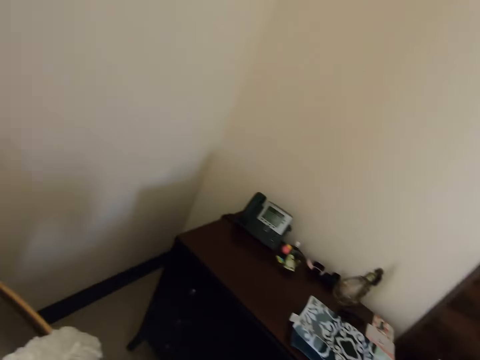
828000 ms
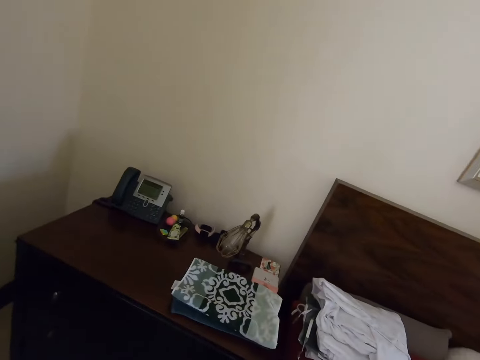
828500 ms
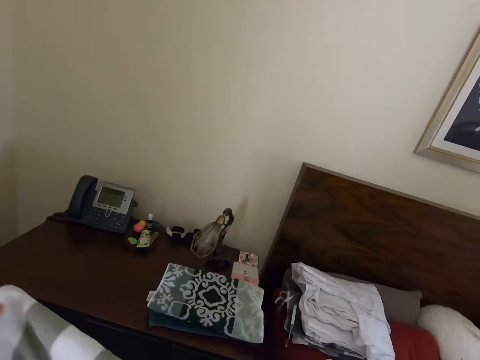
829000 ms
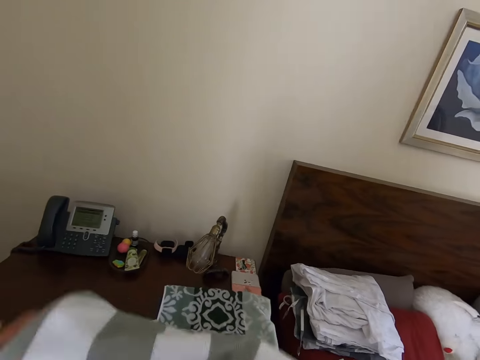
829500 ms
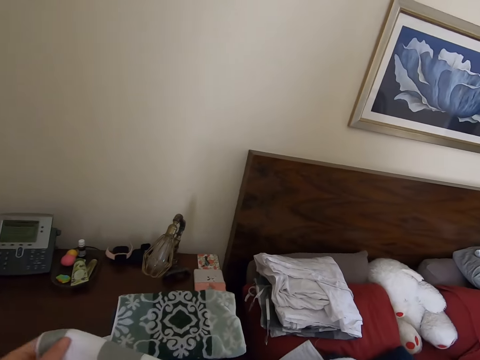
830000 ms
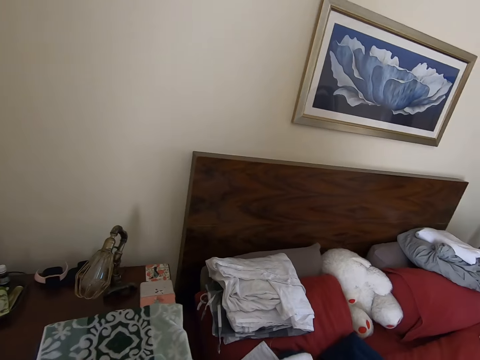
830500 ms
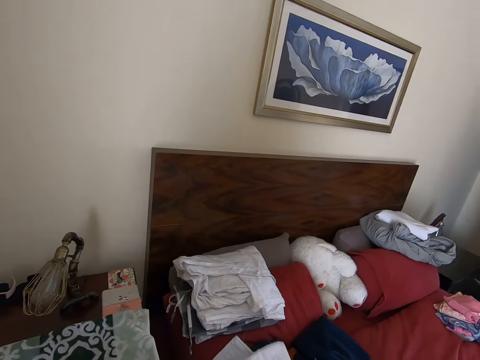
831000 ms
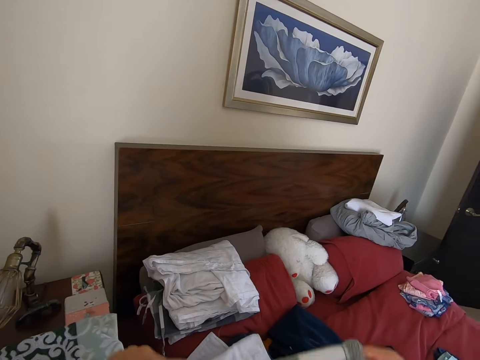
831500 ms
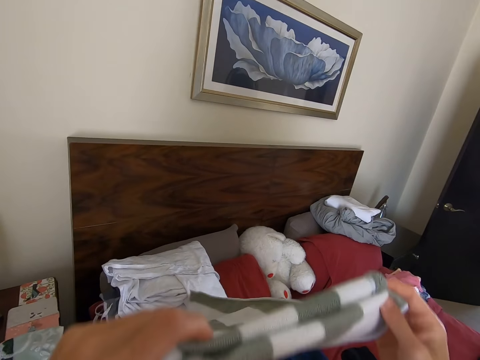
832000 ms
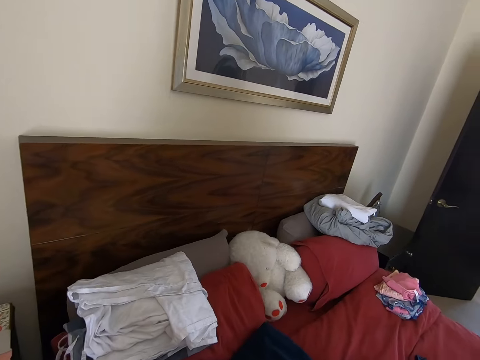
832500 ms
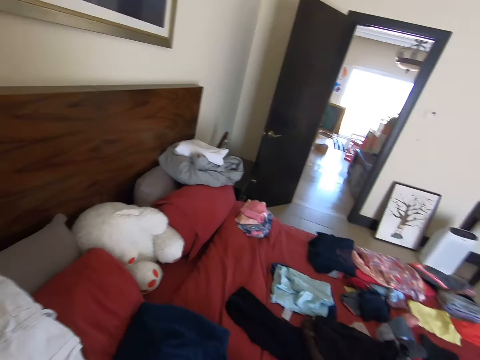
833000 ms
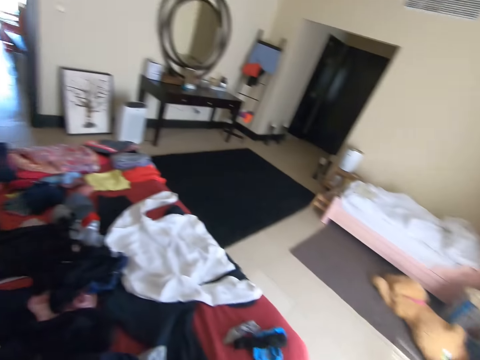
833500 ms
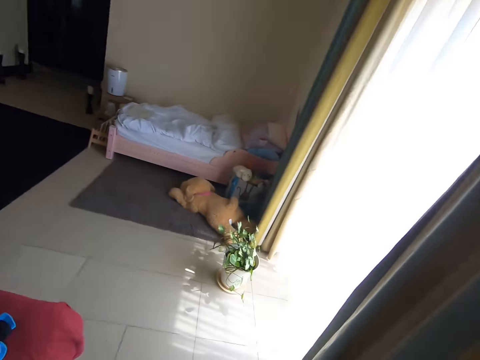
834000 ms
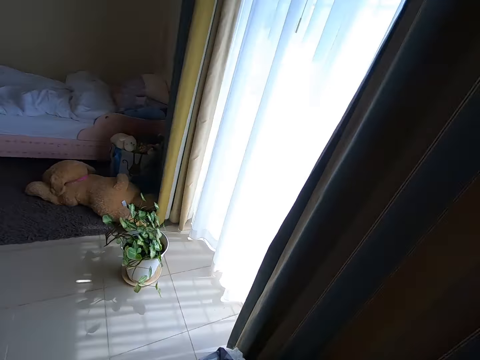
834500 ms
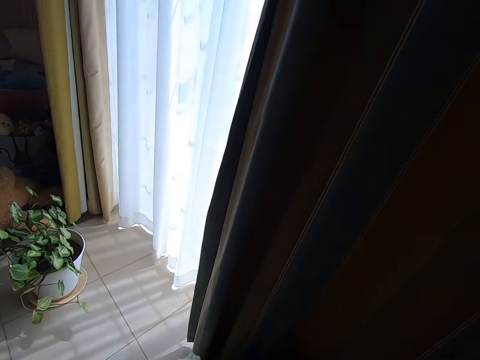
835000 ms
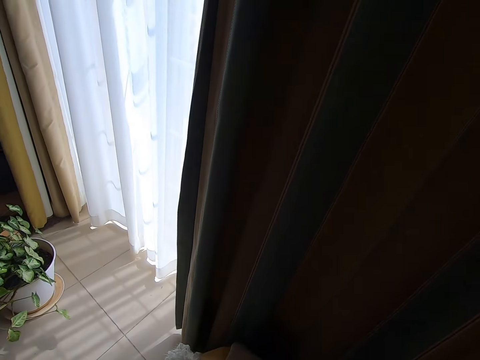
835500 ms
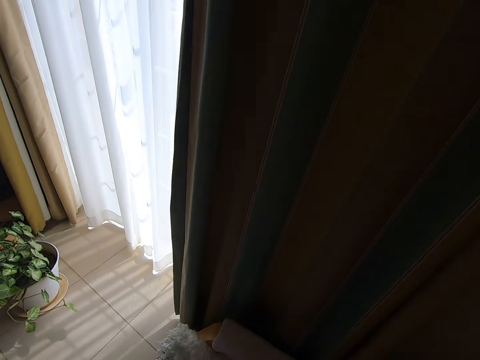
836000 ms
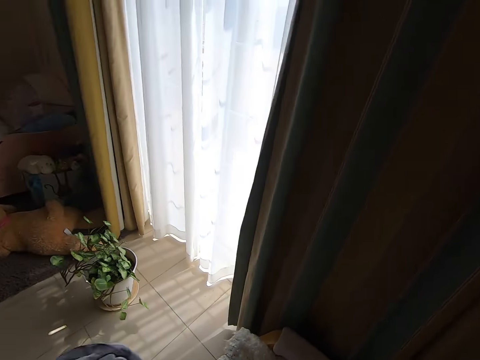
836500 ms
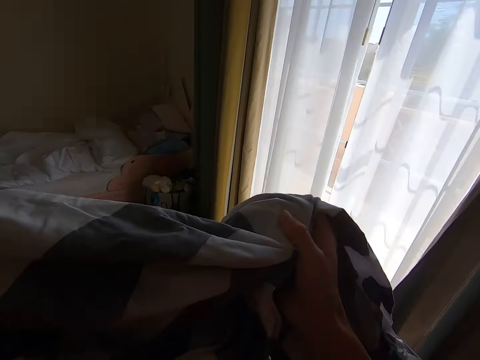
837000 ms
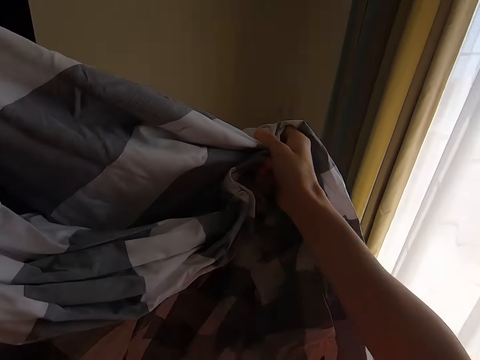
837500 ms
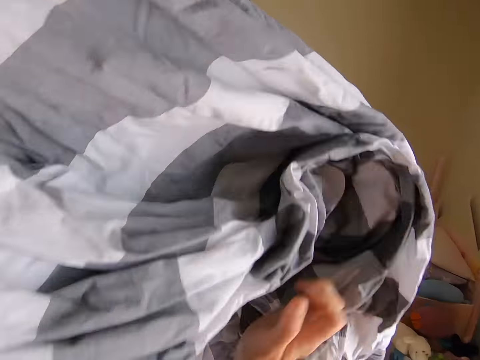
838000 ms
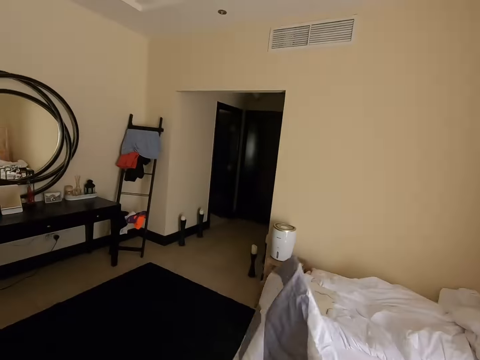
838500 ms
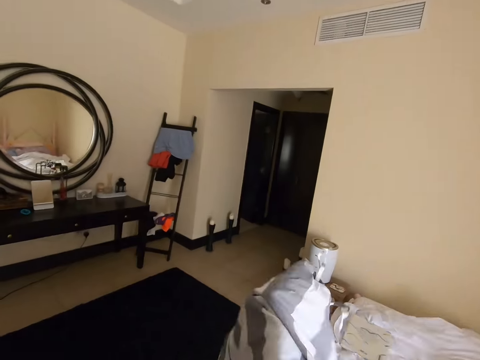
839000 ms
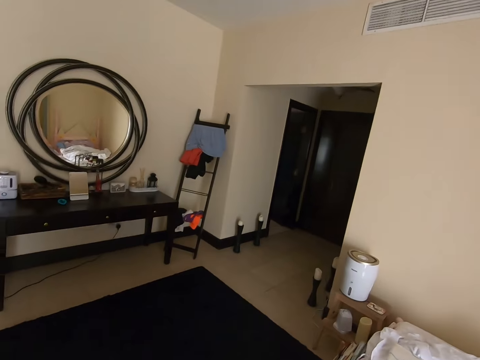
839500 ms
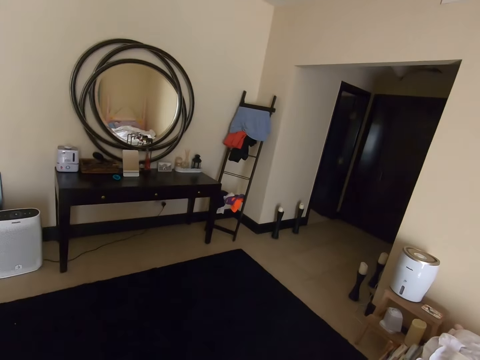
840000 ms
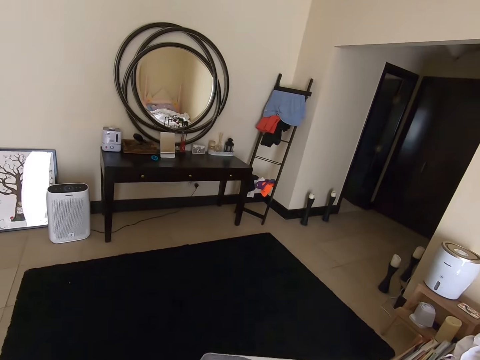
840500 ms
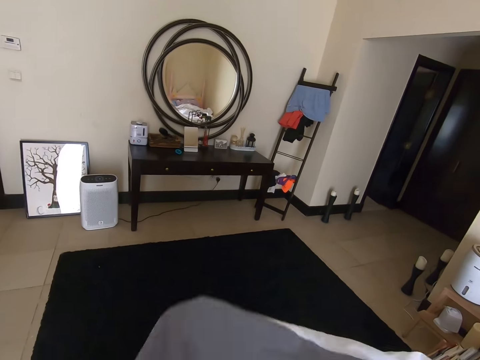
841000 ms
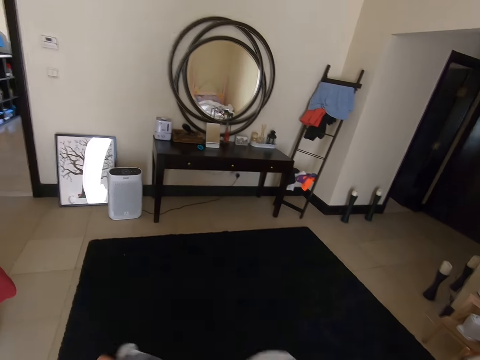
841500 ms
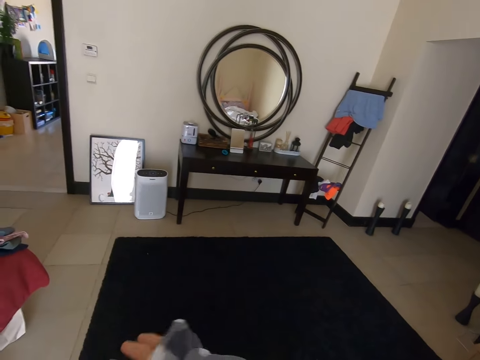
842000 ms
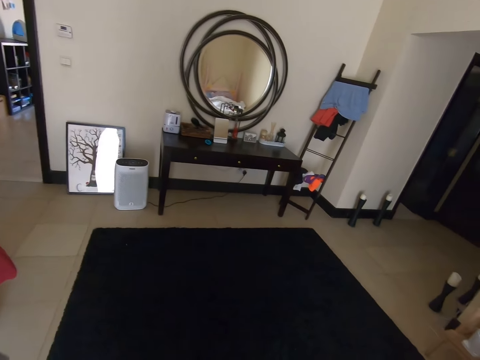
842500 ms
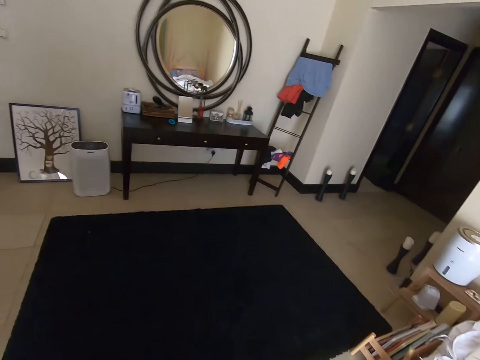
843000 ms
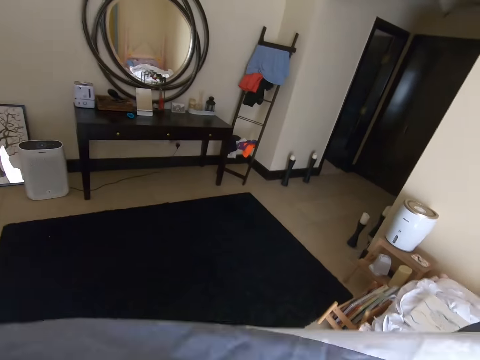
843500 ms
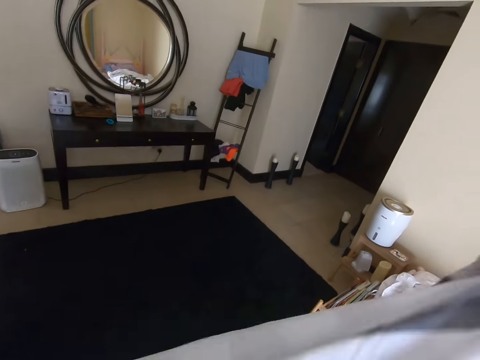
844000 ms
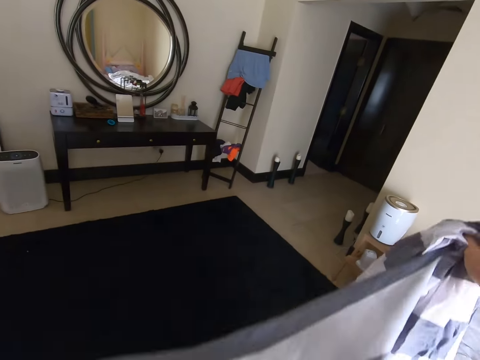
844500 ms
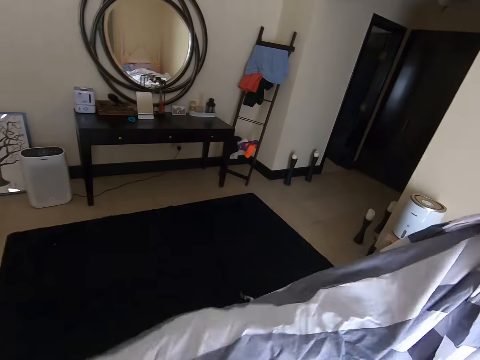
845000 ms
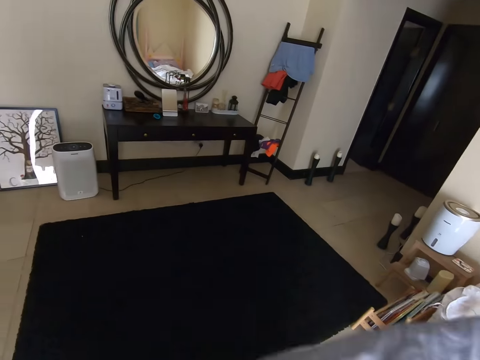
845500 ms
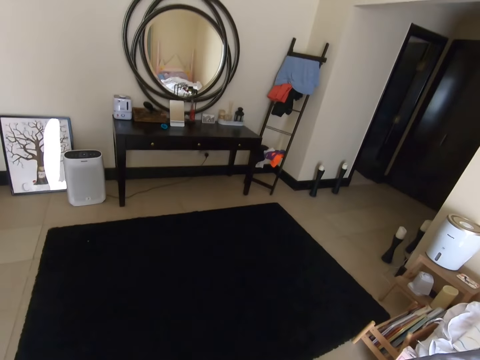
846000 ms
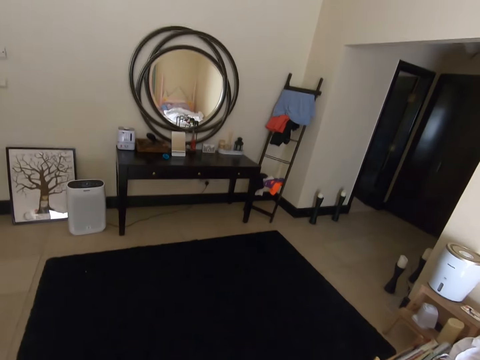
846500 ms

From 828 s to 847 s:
The camera wearer looks around. They fold a towel or cloth. They turn around. They walk around the room. They hold a bedsheet. They fold the cloth. They turn to the side. They fold the bedsheet.

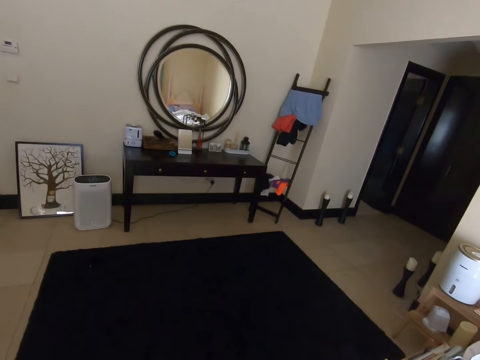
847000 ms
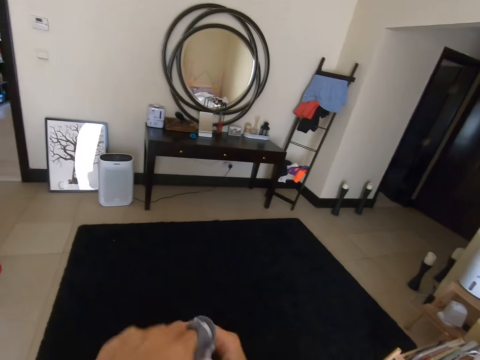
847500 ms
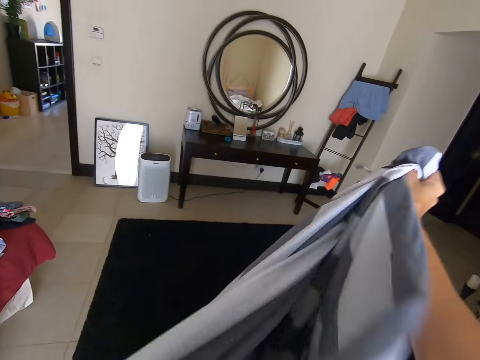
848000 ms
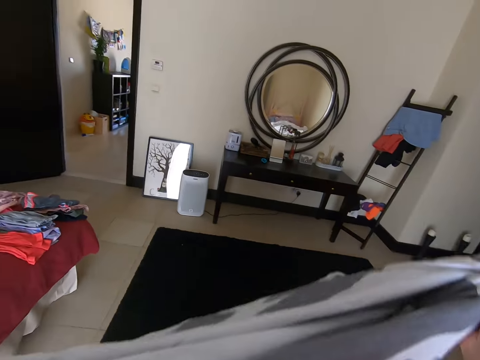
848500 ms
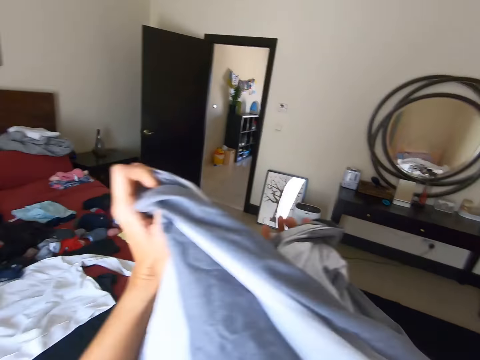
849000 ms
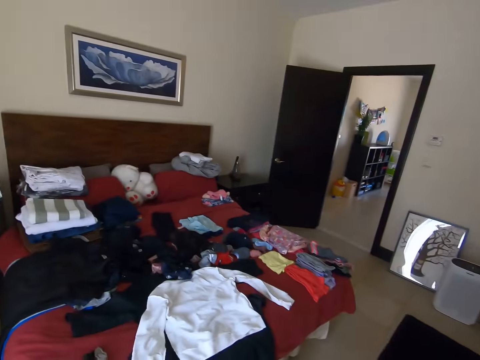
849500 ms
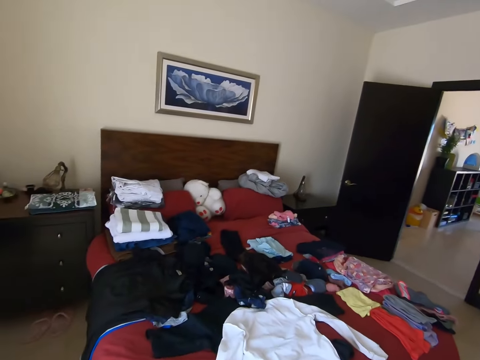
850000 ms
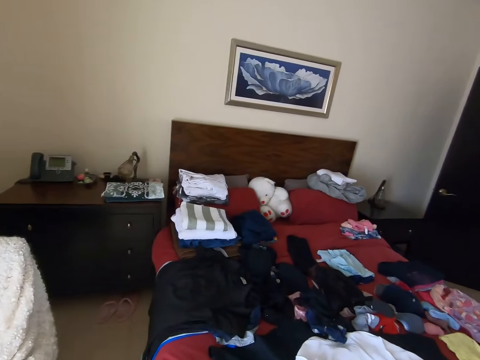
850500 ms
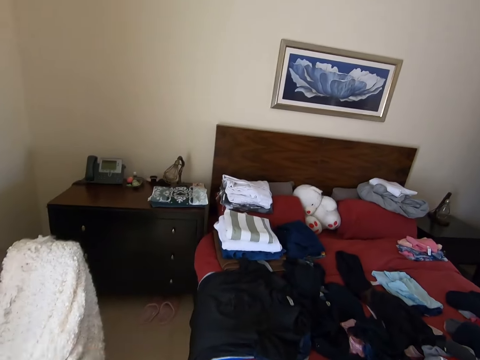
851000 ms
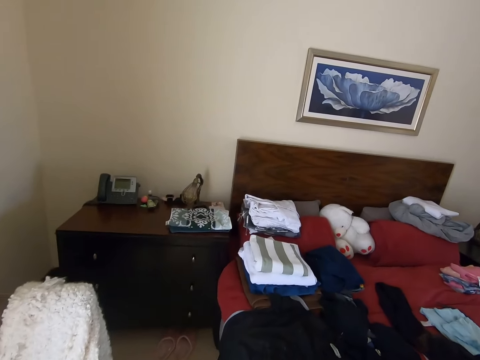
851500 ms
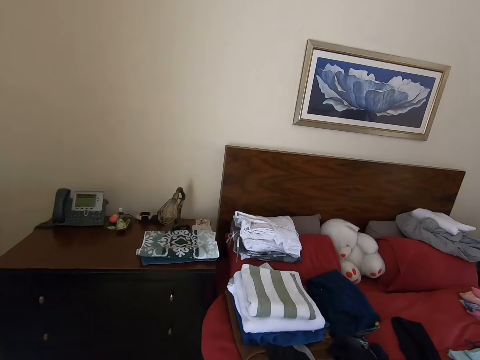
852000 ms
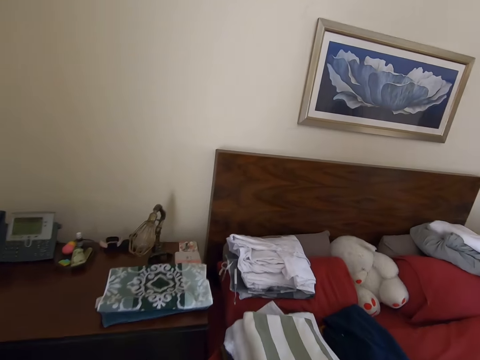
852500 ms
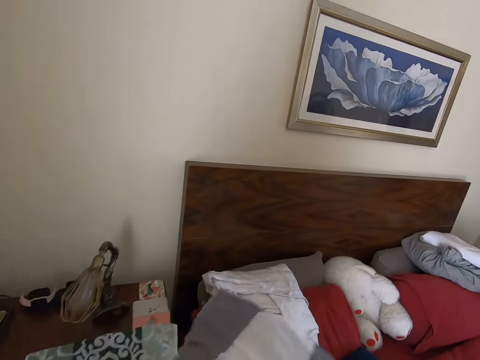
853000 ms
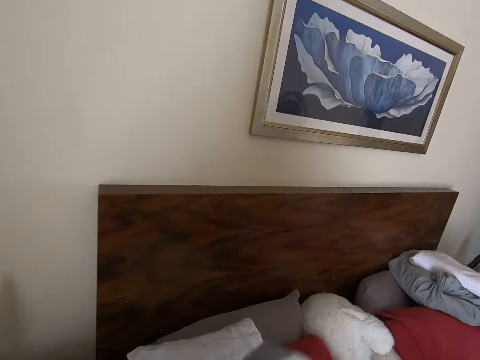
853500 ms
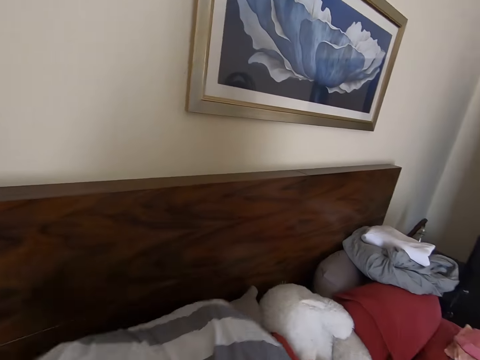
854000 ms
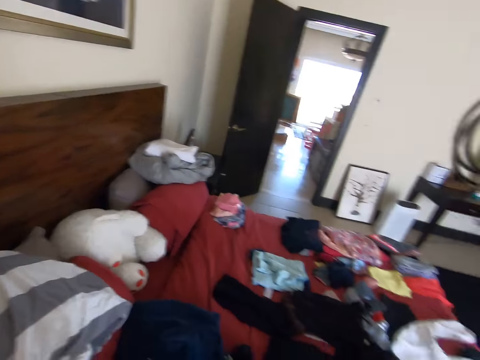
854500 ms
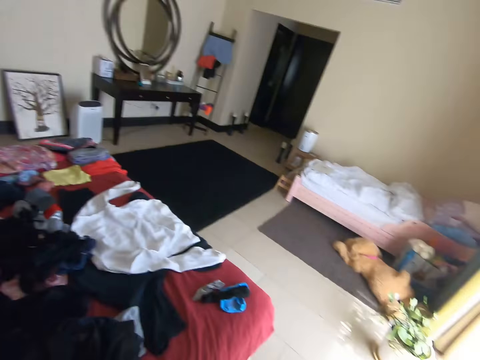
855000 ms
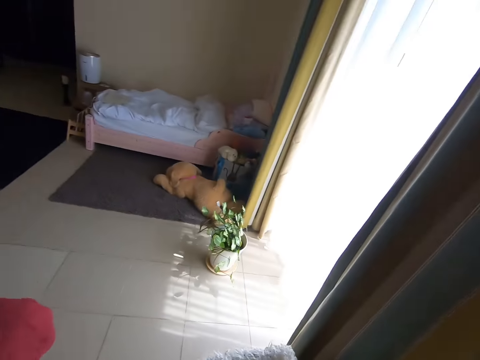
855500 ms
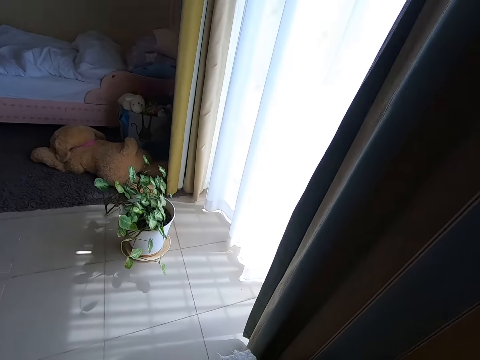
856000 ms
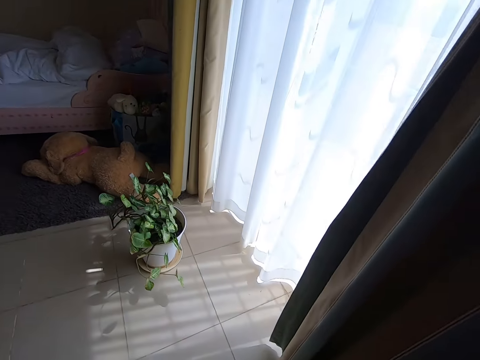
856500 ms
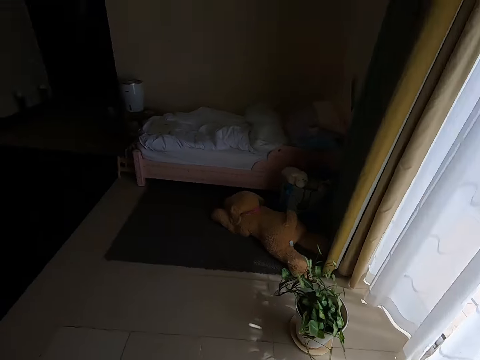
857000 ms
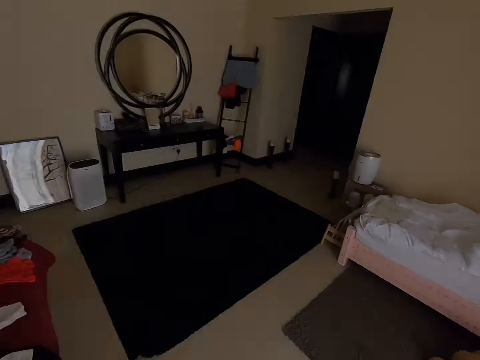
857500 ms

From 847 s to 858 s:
The camera wearer turns to the side. They walk around. They drop a cloth on a bed. They put a bedsheet on the bed. They turn to the side. They walk around the room.
